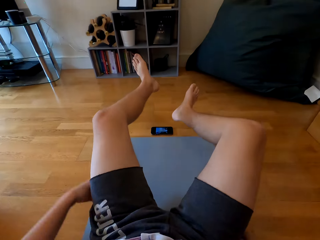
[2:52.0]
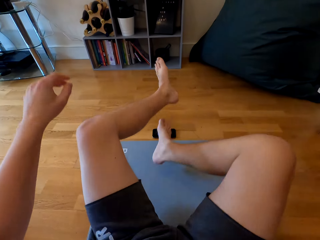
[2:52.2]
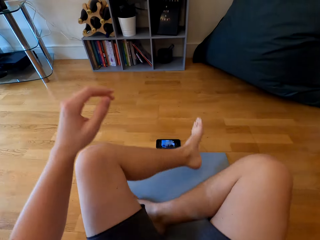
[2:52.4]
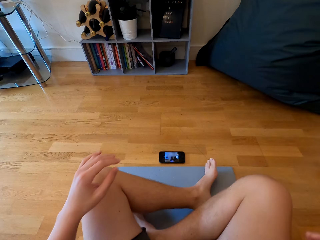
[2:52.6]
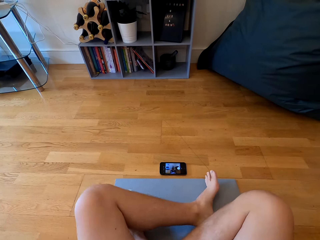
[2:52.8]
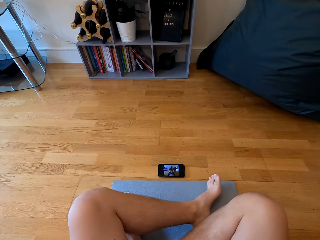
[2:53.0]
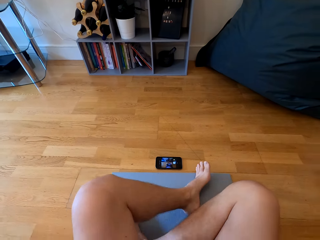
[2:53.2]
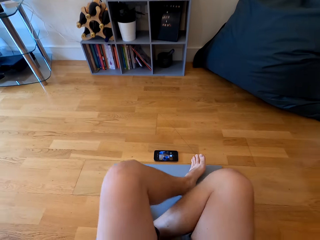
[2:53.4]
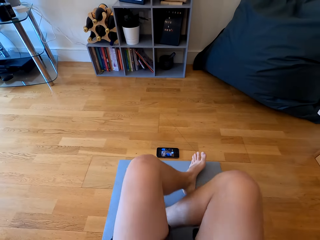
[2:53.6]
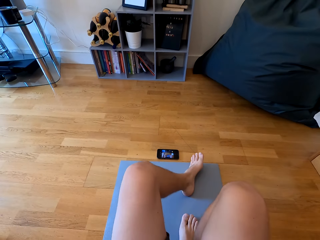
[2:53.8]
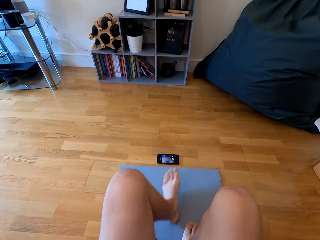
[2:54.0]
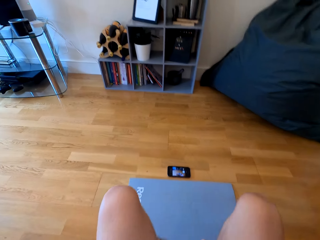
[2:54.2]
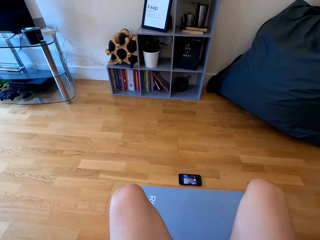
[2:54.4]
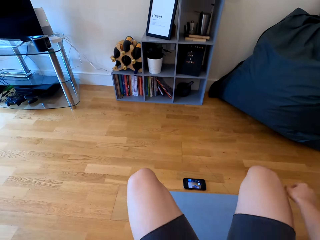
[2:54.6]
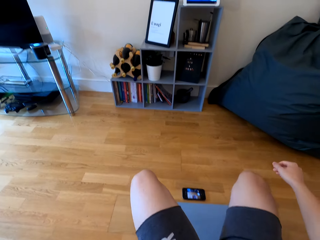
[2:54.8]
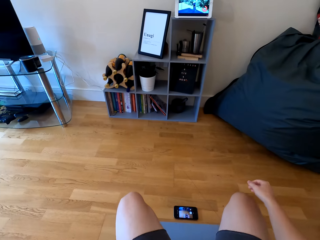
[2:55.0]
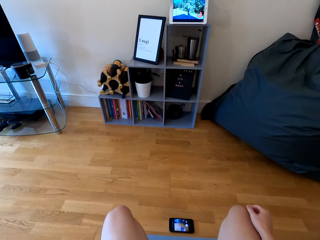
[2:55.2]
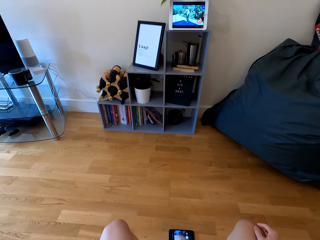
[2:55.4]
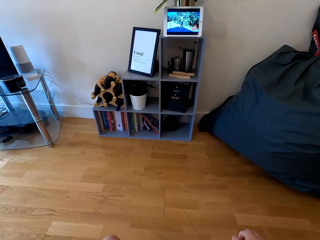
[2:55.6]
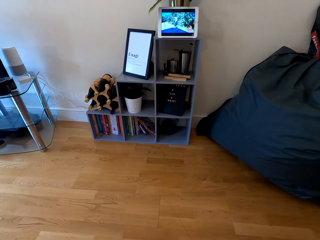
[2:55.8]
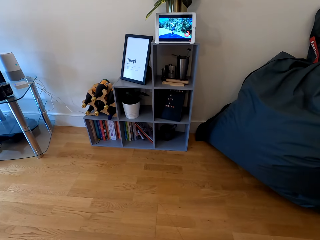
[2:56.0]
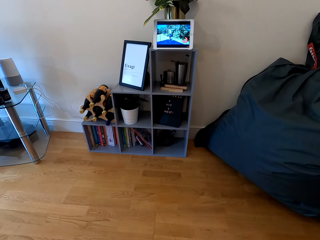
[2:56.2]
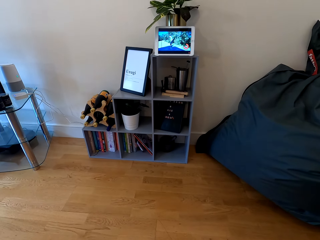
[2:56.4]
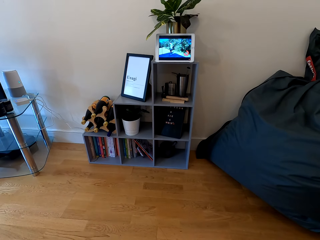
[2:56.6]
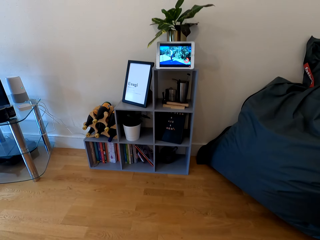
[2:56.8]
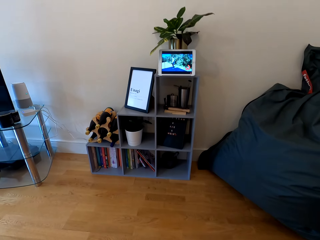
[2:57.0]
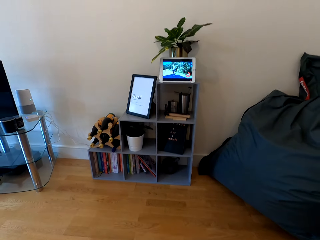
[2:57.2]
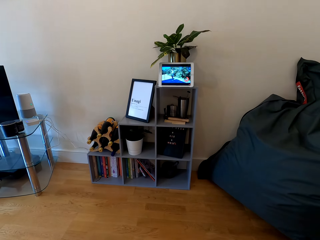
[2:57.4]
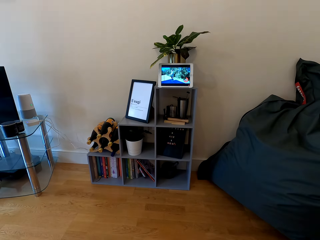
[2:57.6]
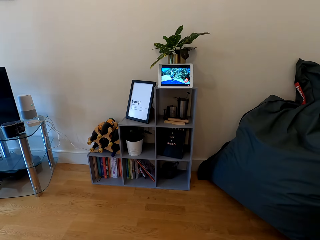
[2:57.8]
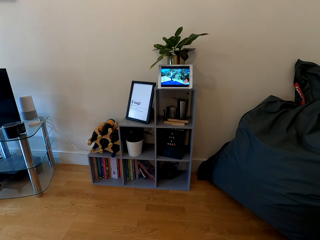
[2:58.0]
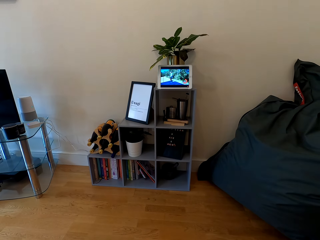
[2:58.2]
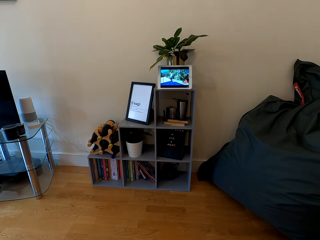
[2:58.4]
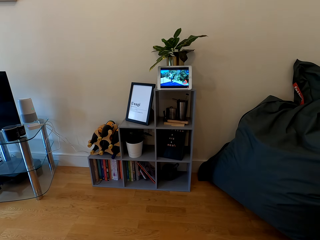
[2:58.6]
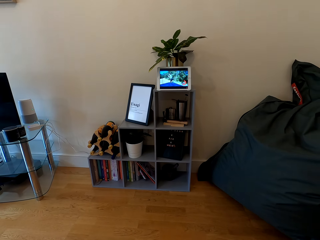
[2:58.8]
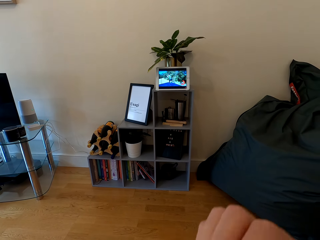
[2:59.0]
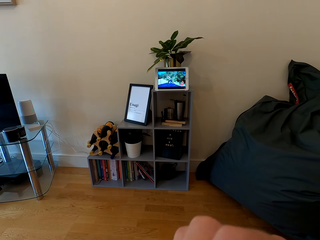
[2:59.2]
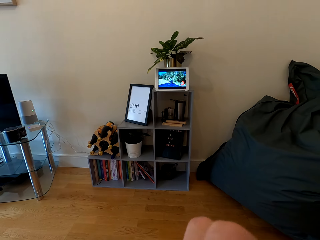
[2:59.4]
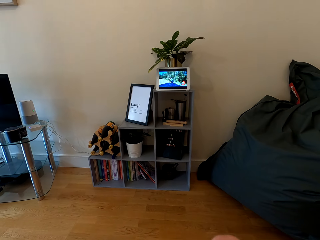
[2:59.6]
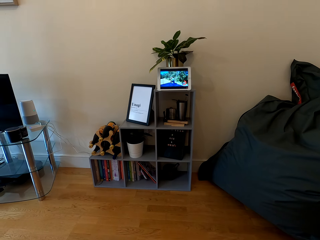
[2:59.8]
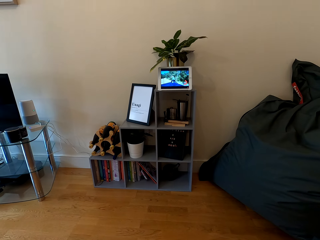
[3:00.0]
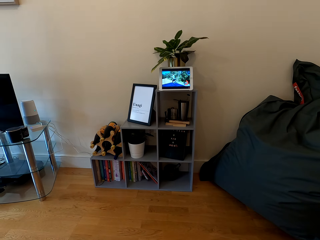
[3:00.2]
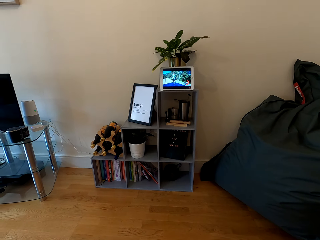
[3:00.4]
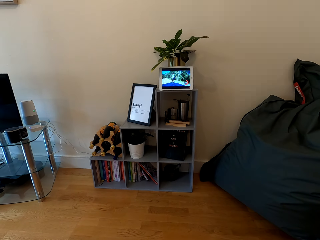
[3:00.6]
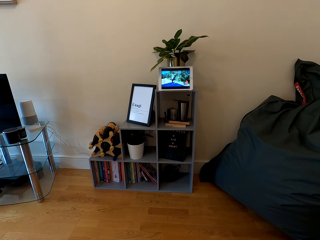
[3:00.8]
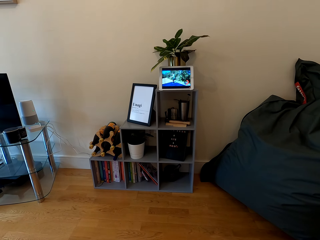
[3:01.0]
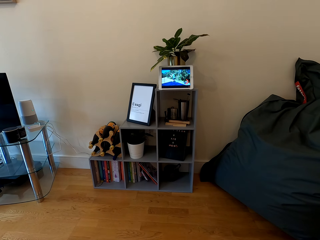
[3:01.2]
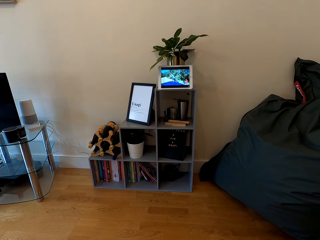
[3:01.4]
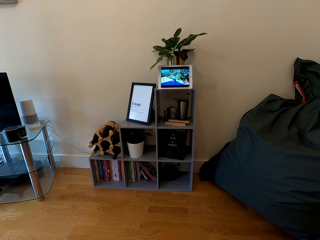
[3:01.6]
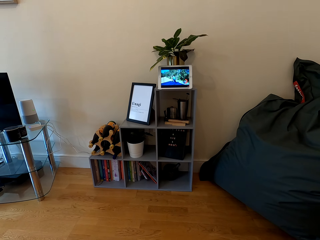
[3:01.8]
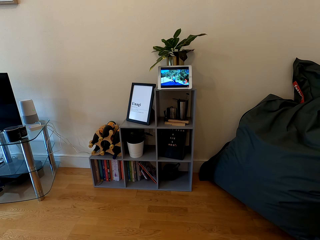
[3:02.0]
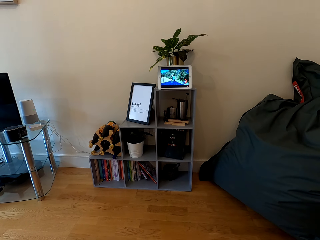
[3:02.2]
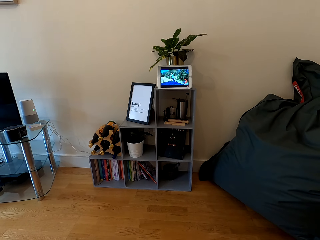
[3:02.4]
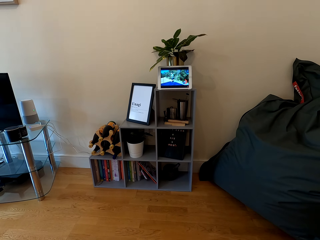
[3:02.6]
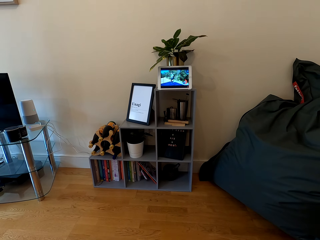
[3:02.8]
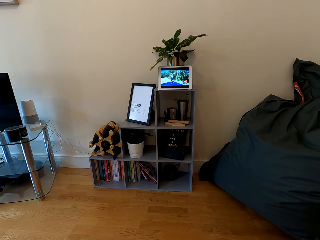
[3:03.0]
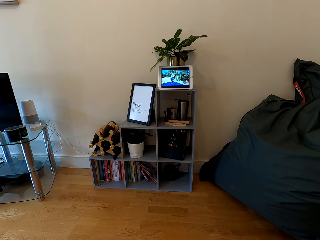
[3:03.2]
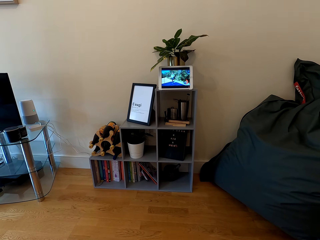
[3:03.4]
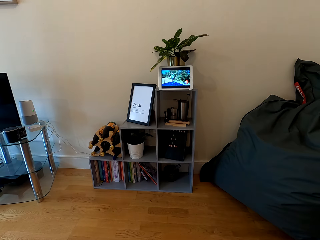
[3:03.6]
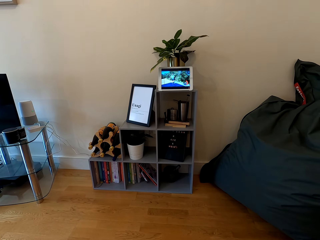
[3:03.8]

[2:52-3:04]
The camera wearer folds both legs on the mat. They look at the tablet.

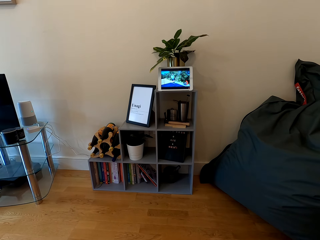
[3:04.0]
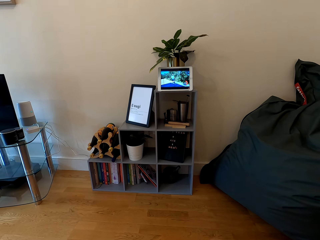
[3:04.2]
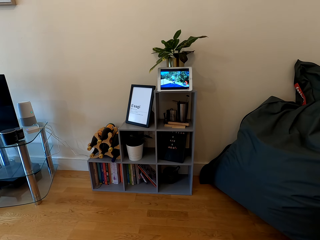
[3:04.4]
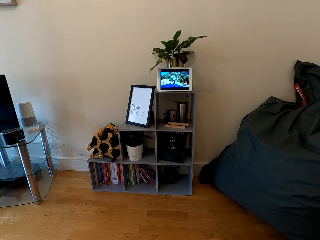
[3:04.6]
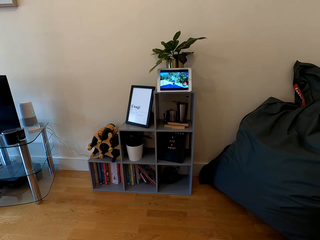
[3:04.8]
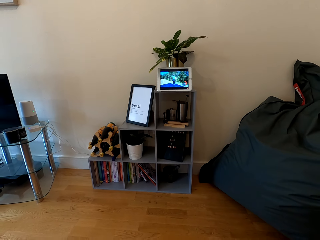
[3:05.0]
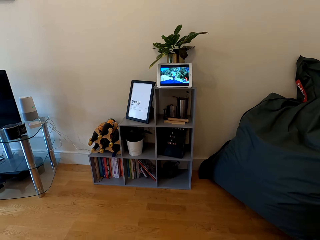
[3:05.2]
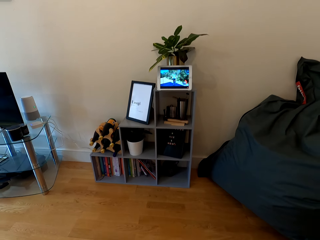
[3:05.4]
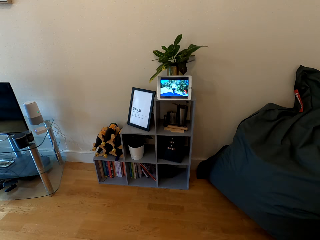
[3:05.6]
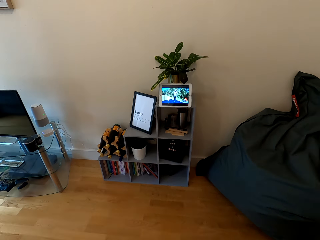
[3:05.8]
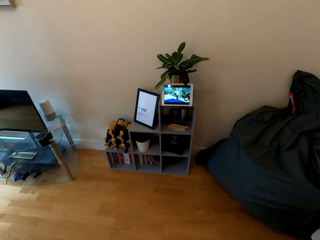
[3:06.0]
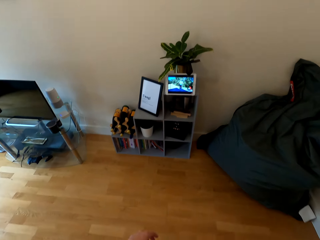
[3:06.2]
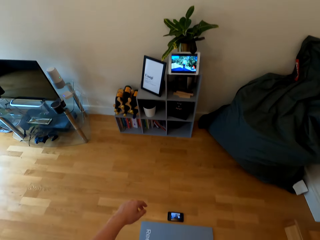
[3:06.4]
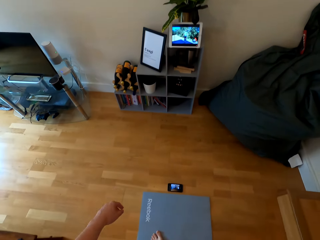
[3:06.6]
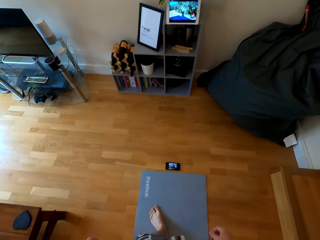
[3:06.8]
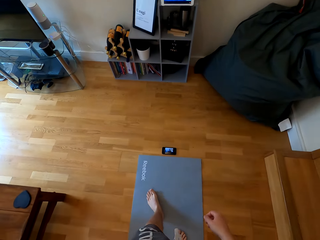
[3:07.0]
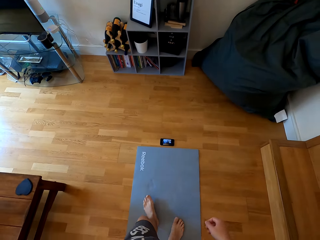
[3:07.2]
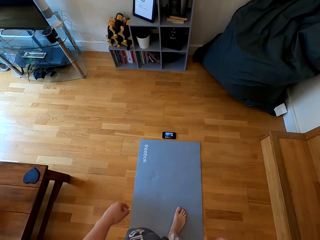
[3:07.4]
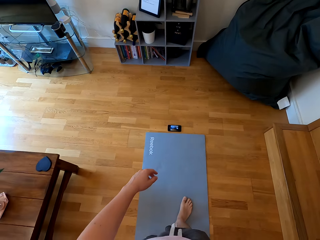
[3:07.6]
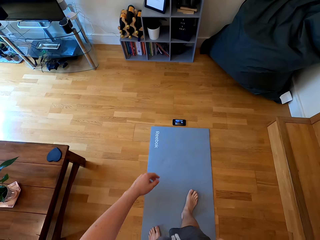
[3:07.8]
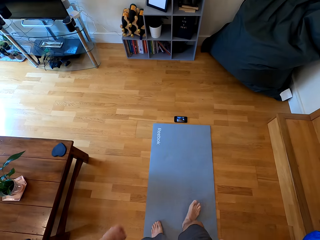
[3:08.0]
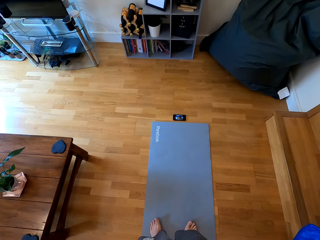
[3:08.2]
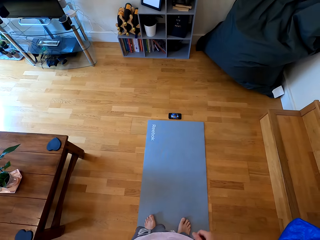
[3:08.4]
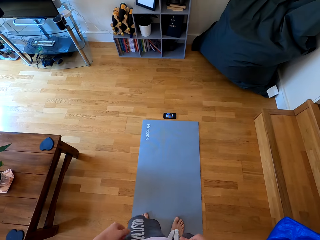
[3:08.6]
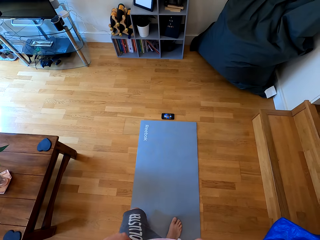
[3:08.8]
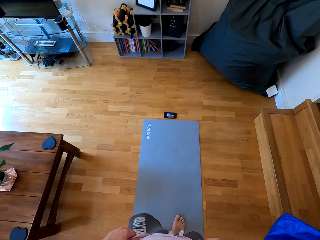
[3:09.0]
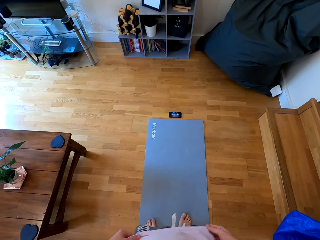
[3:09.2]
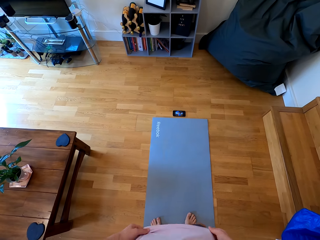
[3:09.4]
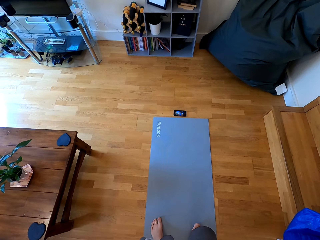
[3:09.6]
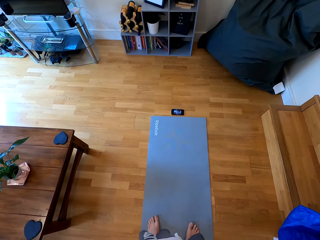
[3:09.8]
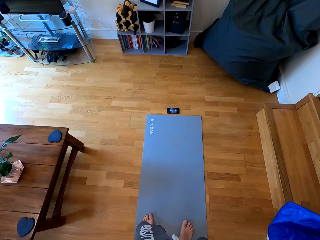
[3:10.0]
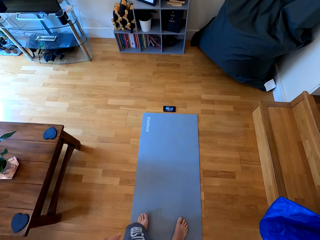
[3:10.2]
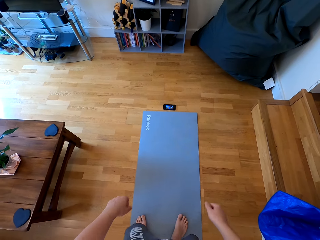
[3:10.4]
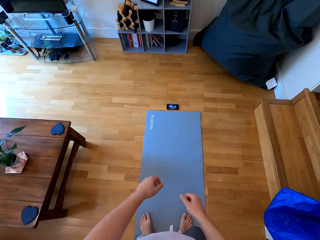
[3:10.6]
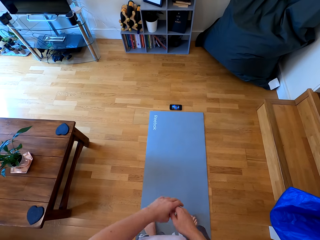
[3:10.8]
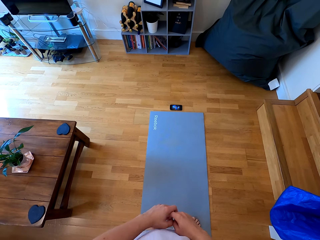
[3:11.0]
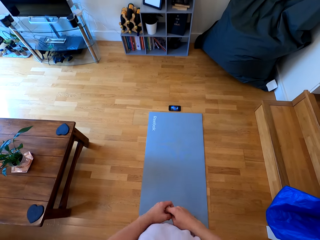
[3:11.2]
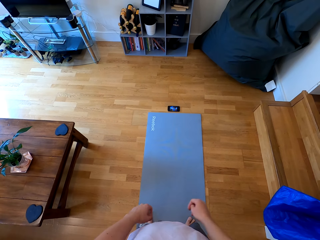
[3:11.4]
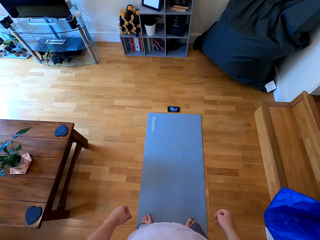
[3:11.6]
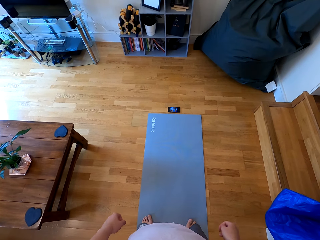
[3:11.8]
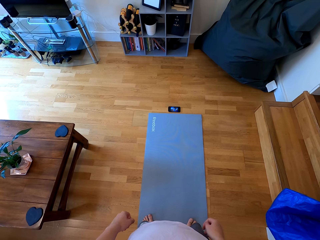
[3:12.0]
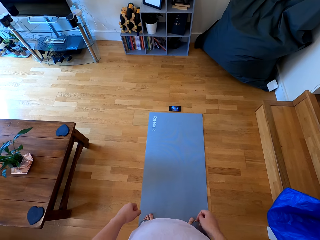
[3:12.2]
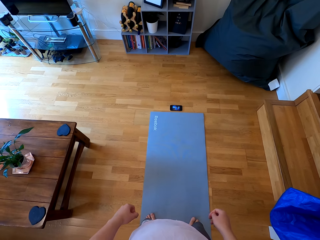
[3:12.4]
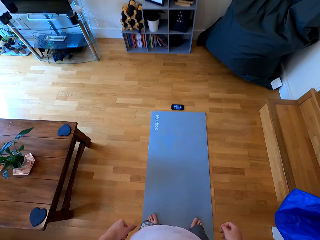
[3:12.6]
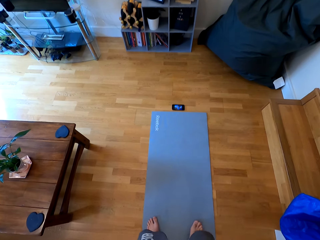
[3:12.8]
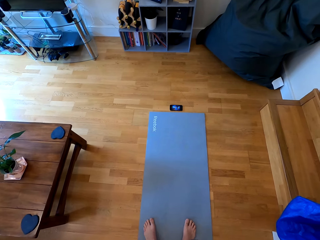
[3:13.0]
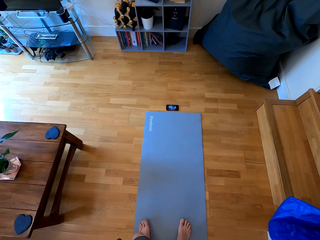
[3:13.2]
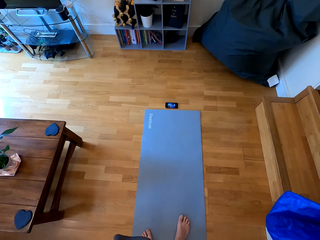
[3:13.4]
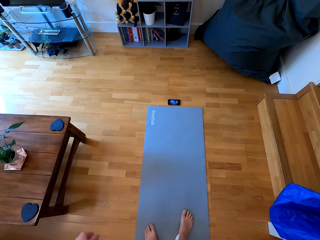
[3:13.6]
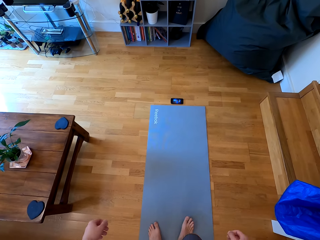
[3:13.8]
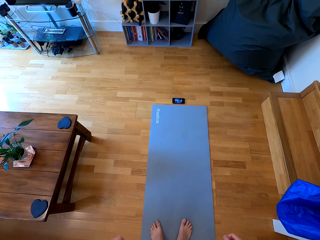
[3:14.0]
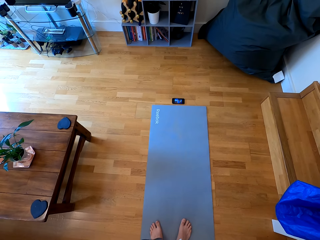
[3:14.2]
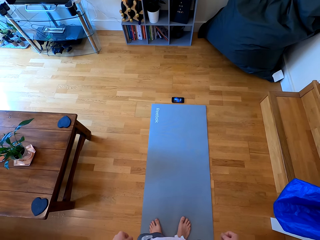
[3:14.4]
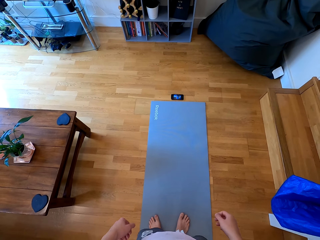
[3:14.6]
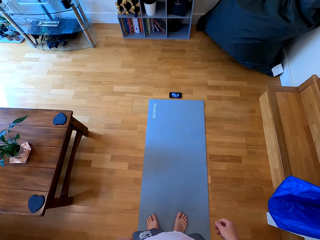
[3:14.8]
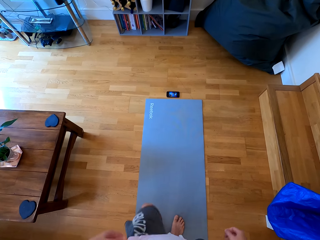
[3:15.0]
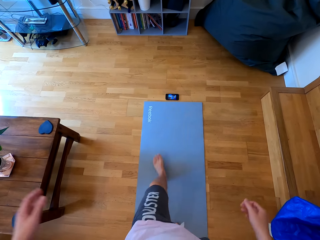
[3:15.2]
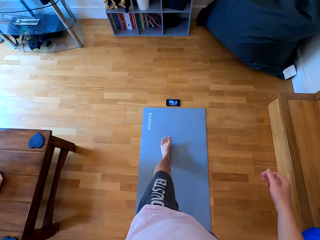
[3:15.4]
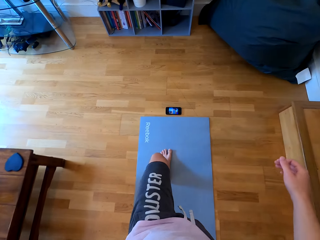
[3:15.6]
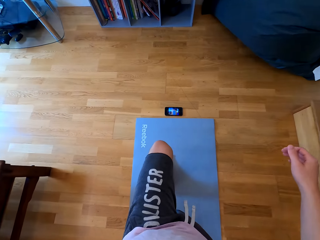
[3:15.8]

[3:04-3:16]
The camera wearer stands up. They walk back on the mat.
